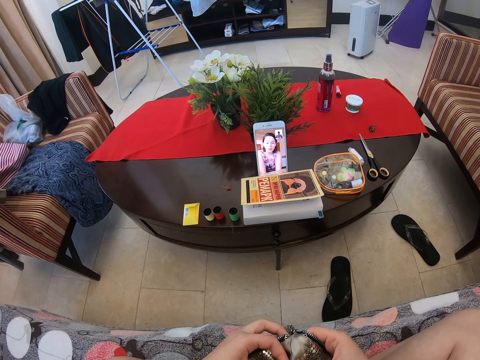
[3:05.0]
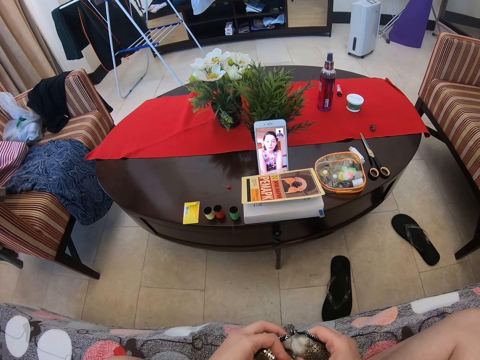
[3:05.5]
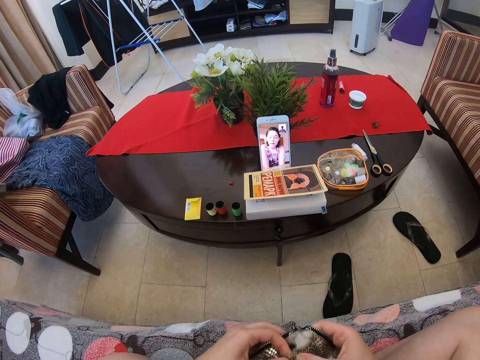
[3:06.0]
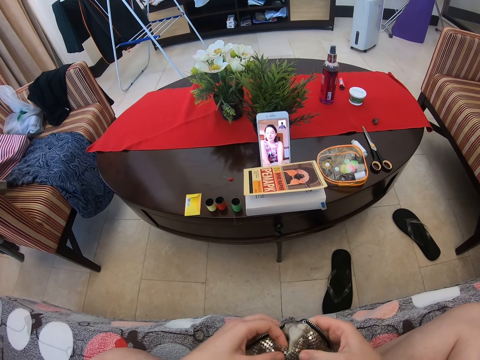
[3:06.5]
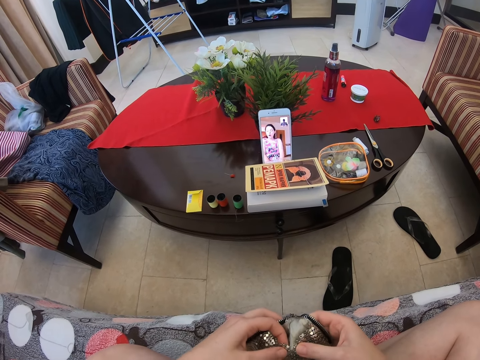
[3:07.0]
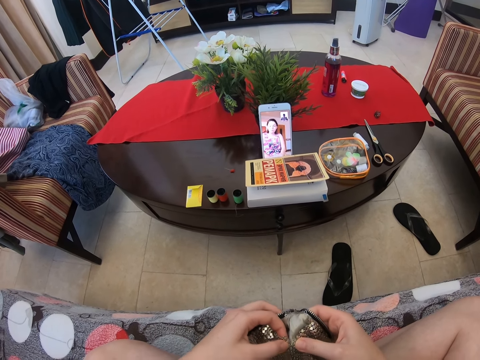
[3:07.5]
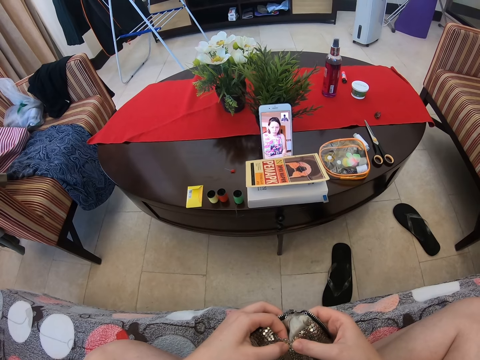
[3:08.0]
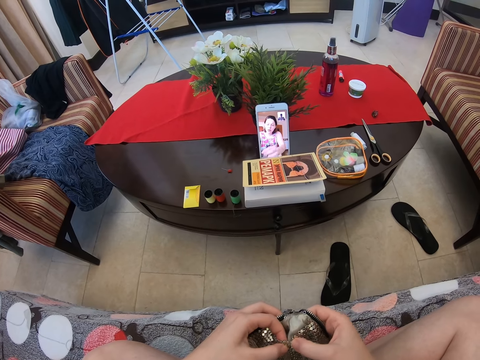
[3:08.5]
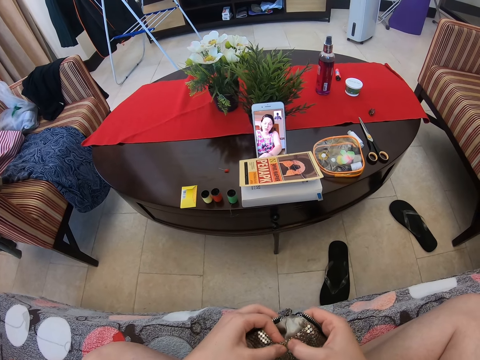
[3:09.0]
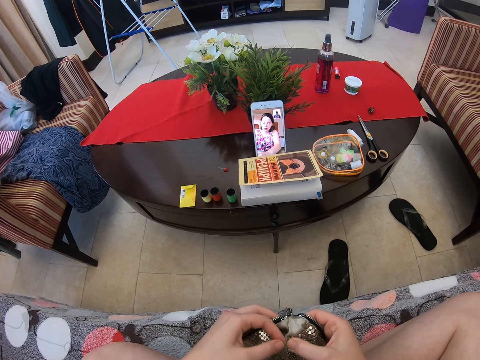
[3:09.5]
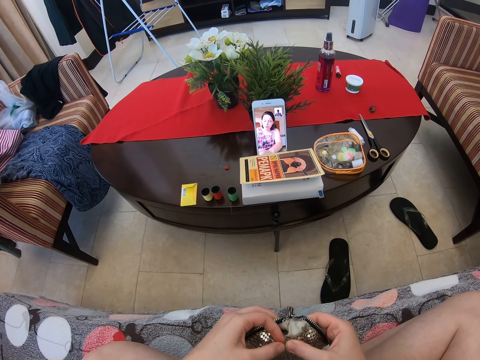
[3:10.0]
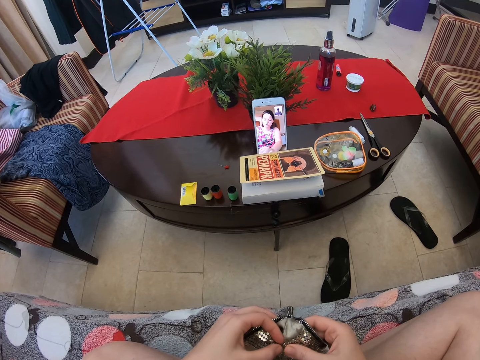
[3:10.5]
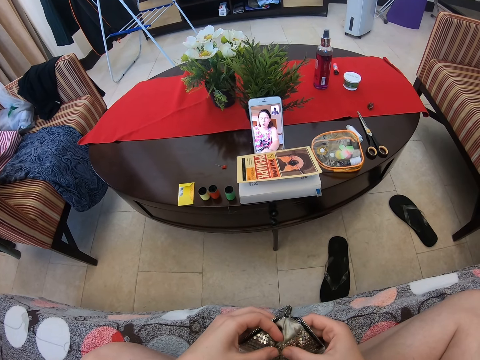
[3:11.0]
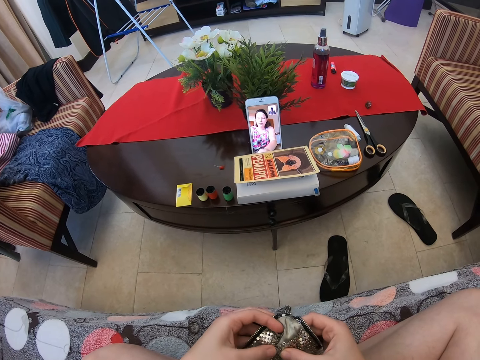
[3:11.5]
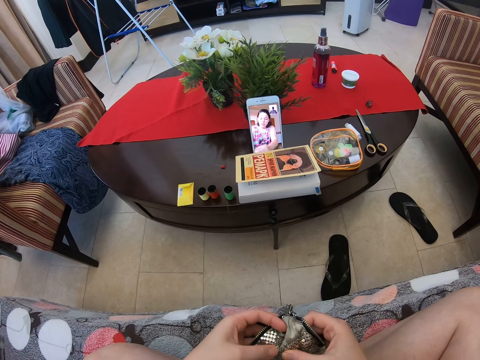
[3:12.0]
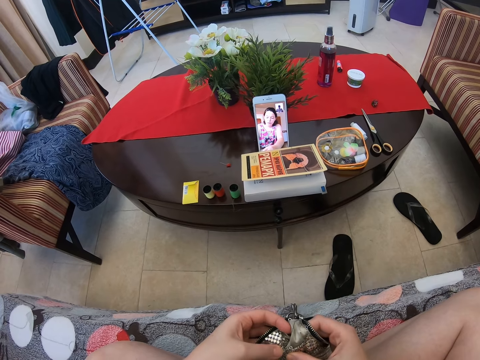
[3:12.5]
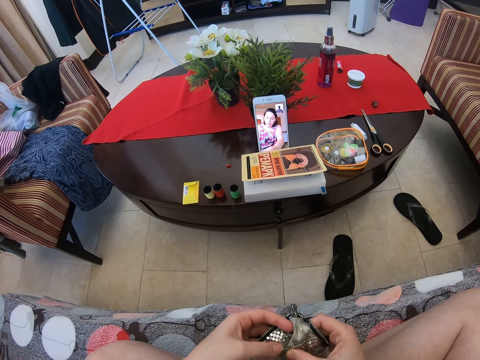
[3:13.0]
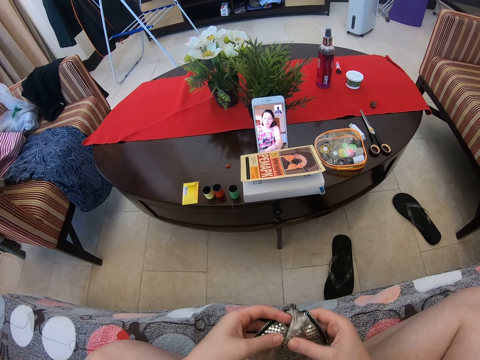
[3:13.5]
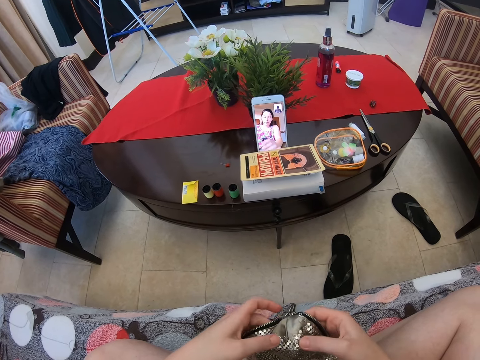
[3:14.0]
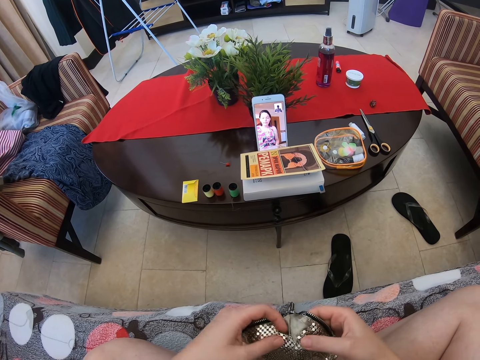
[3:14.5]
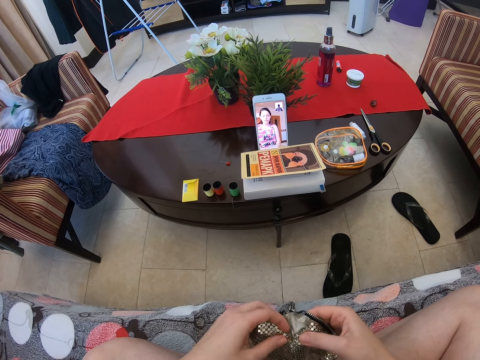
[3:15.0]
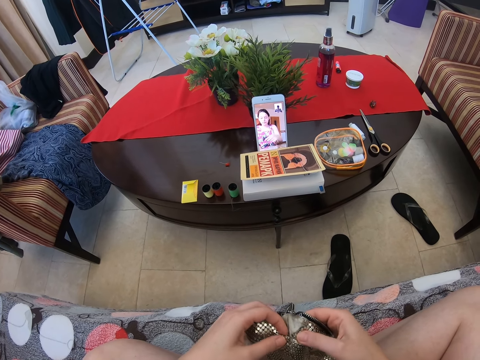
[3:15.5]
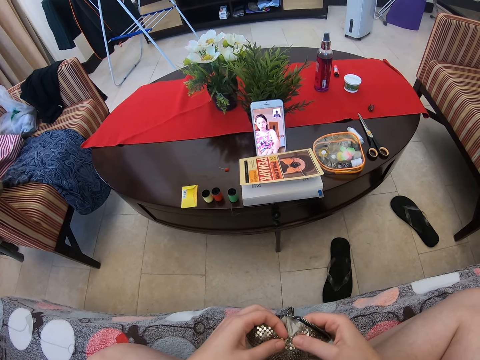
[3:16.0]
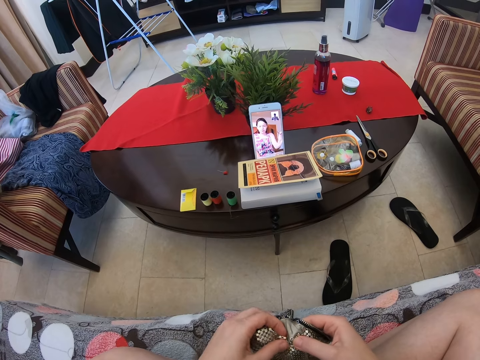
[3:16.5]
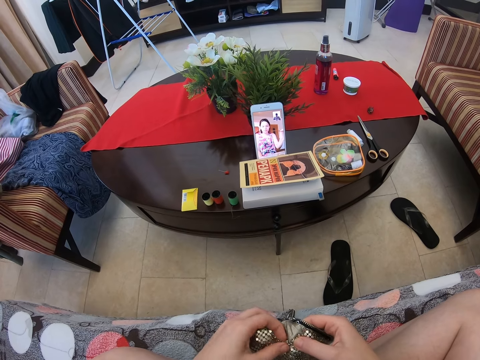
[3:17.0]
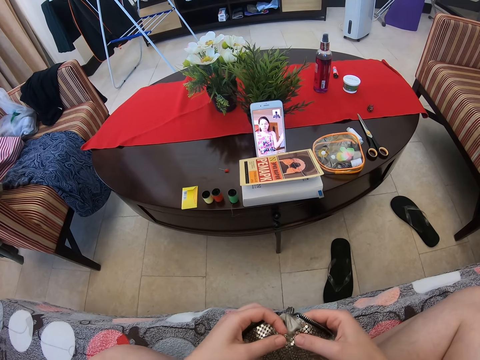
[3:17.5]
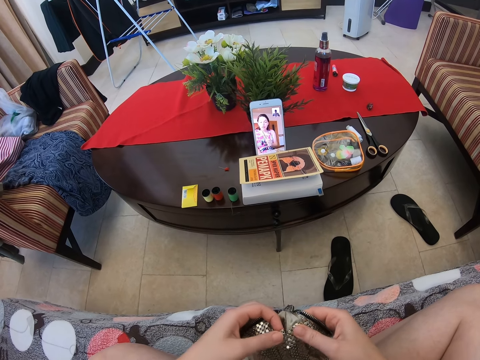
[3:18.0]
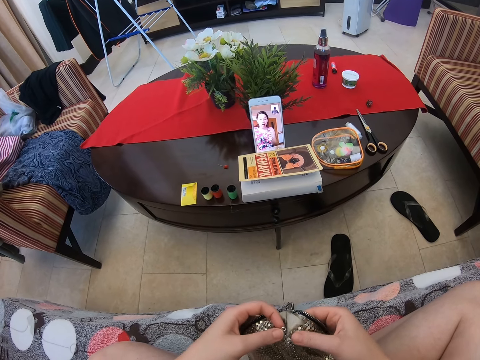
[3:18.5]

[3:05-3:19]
The camera wearer fixes the porch bag. They talk to a person via the phone.

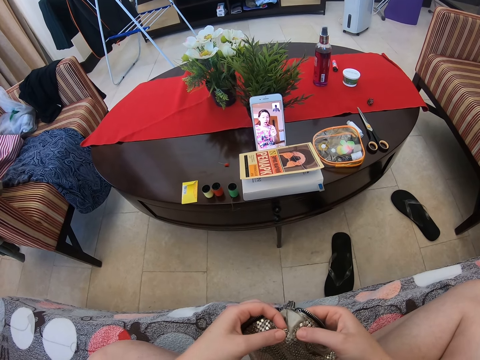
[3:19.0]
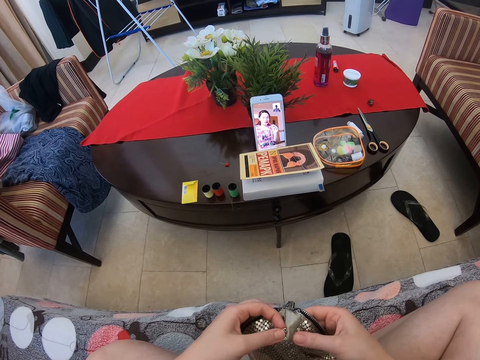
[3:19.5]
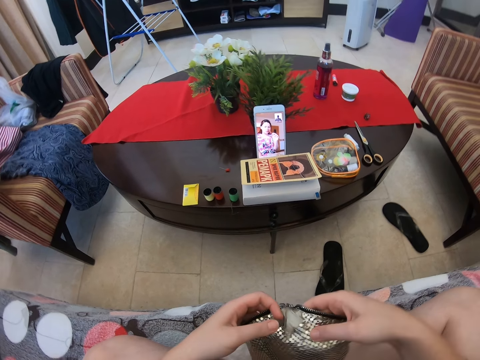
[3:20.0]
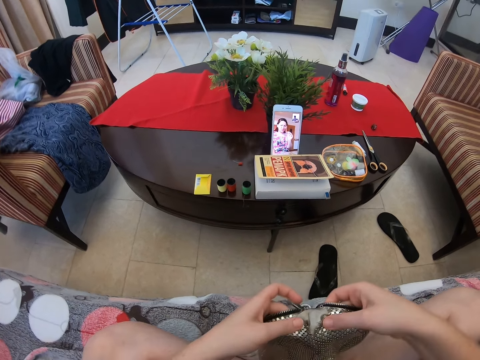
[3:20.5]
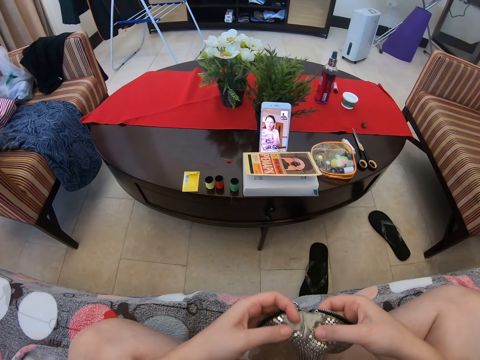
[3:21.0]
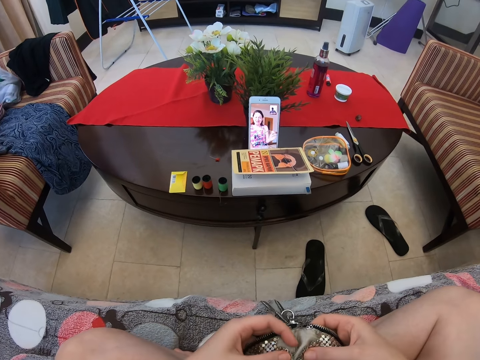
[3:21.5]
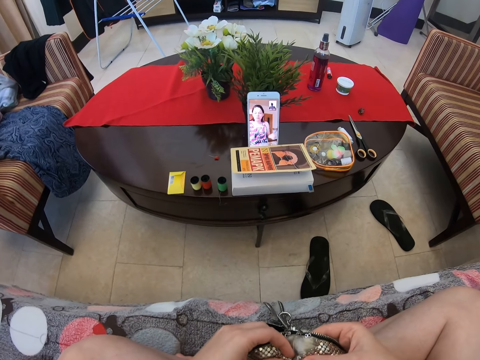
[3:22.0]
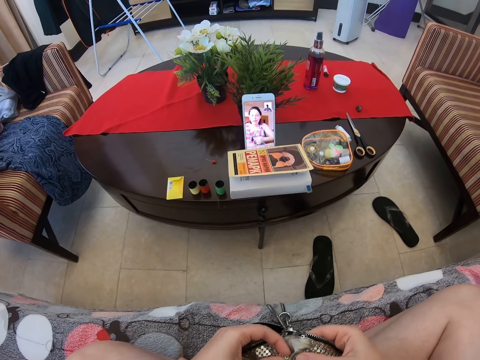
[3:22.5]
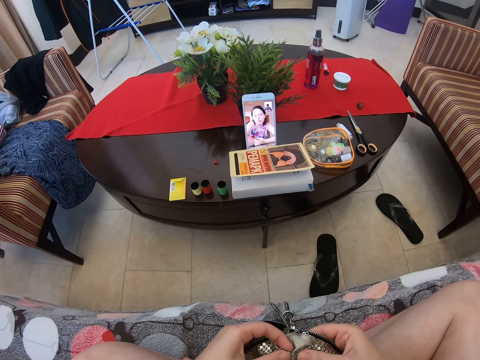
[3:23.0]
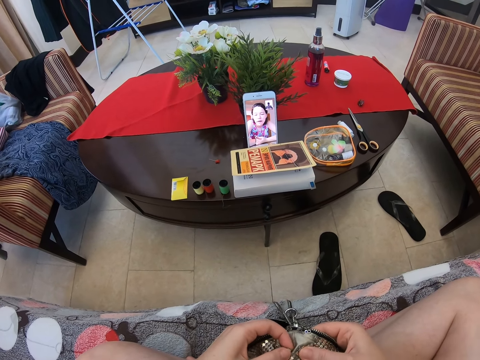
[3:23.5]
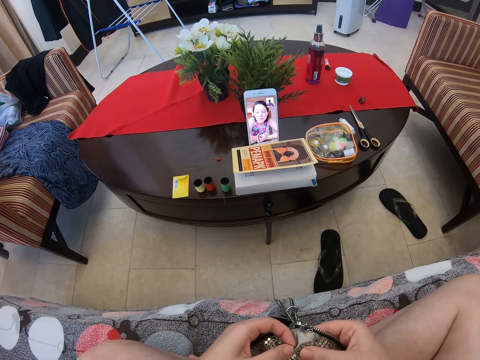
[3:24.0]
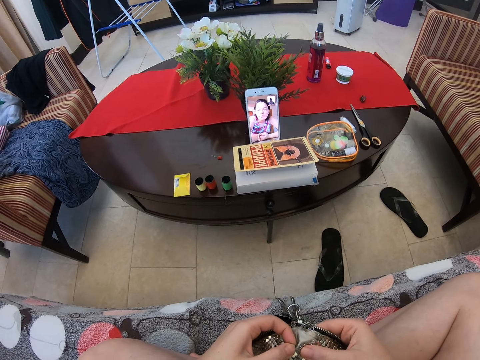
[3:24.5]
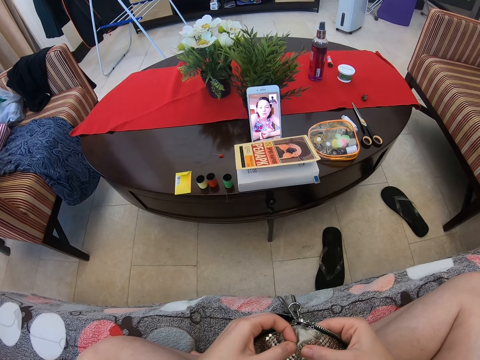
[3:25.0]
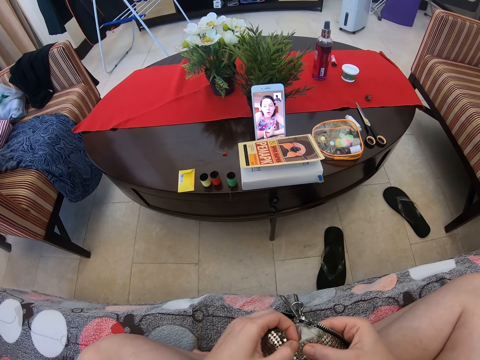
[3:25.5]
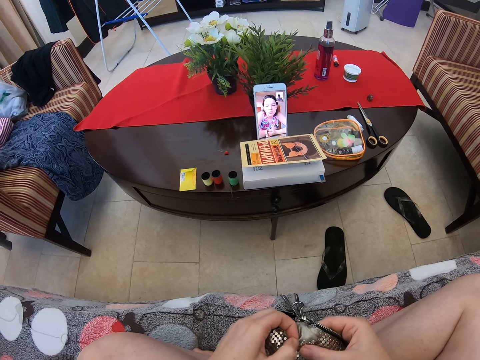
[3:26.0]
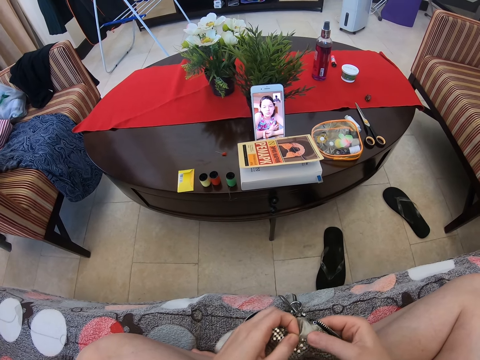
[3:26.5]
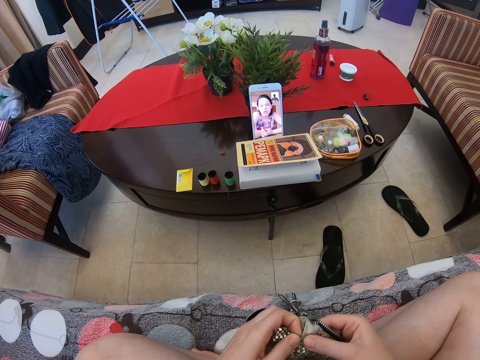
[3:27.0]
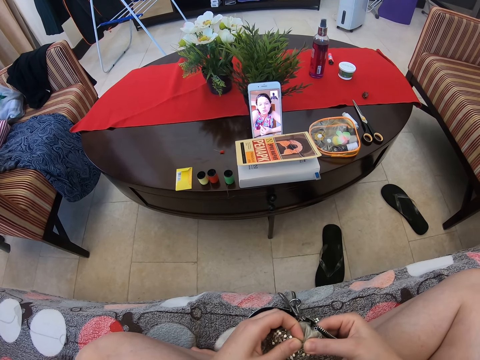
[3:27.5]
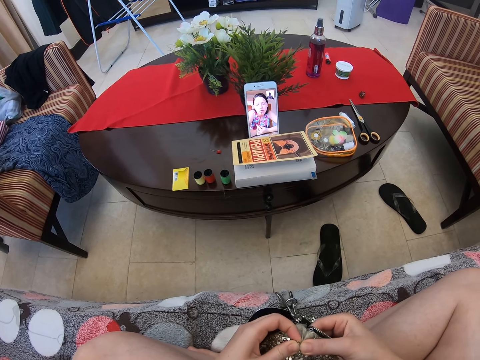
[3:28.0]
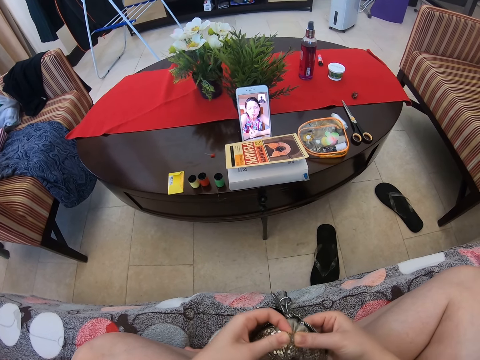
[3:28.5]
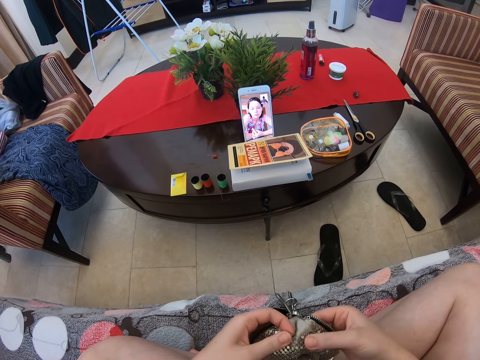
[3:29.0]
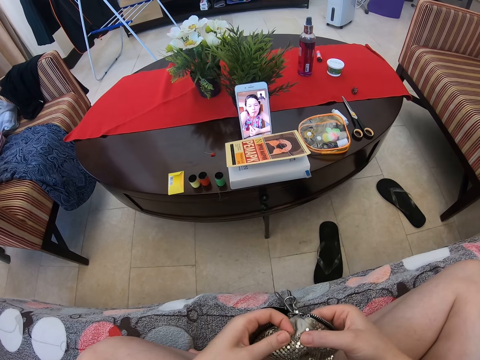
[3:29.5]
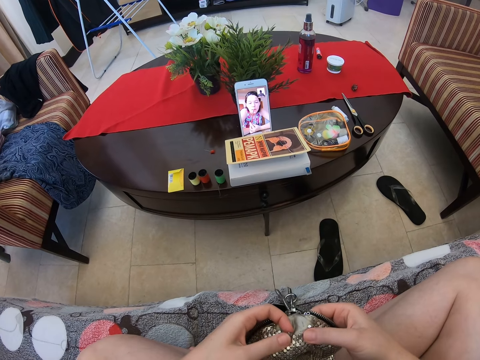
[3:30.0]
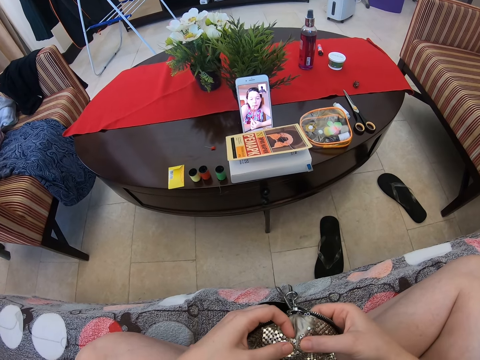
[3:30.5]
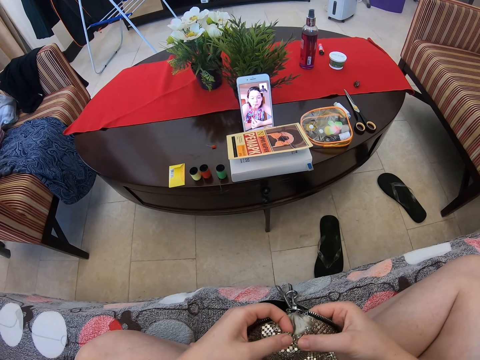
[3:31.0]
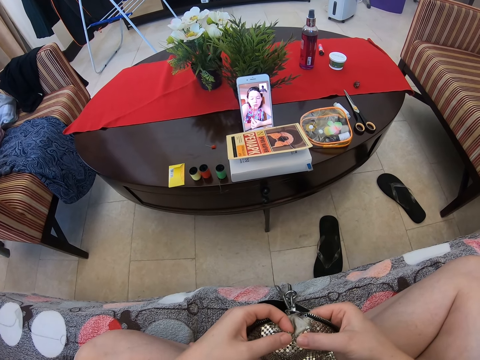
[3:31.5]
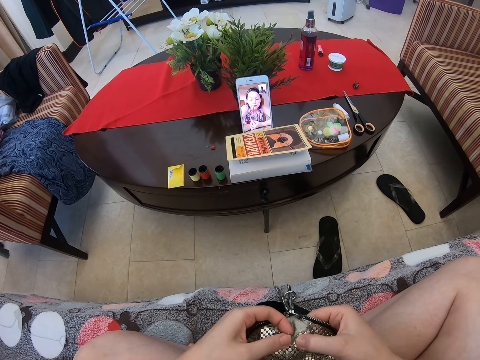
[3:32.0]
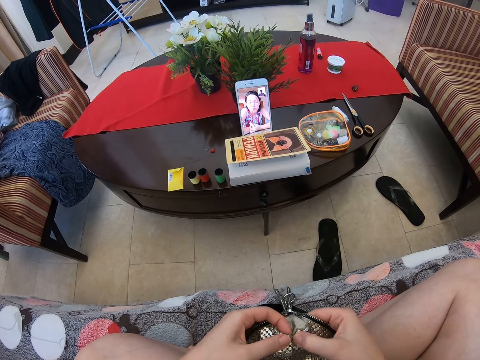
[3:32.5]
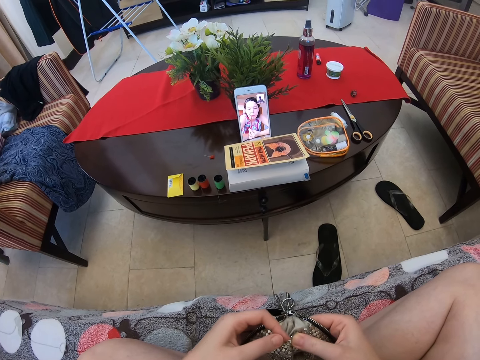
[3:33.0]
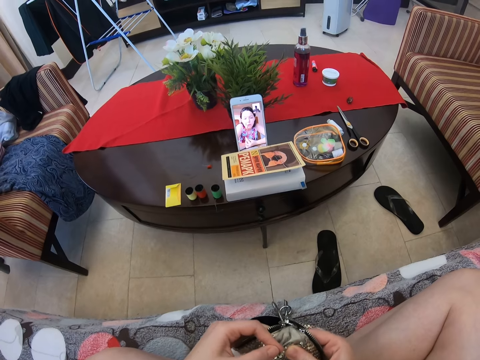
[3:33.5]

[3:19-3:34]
The camera wearer fixes the porch bag. They talk to a person via the phone. They fix the porch bag. They are sewing the bag.
